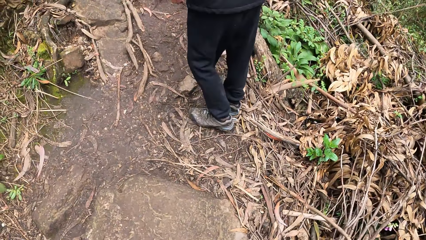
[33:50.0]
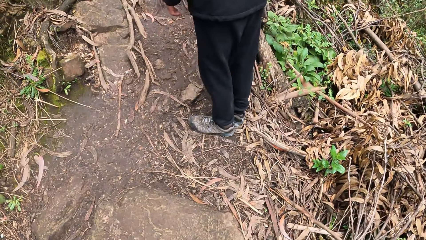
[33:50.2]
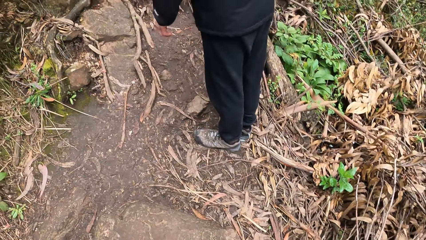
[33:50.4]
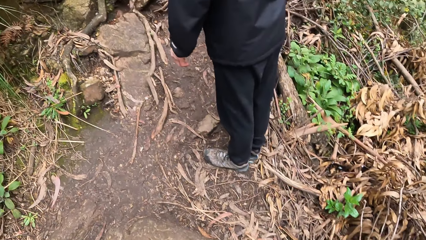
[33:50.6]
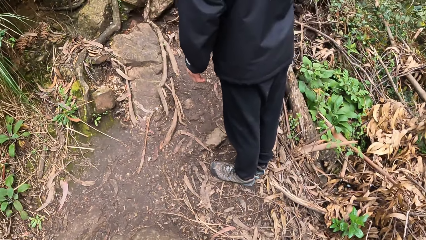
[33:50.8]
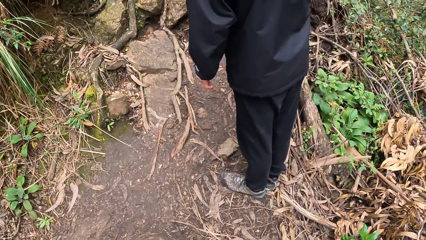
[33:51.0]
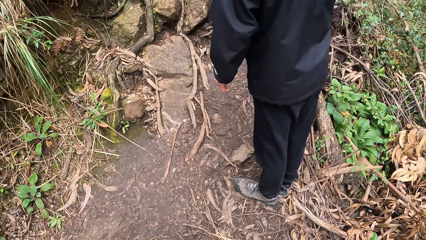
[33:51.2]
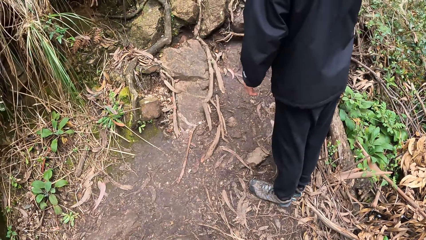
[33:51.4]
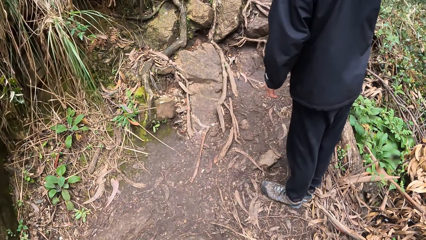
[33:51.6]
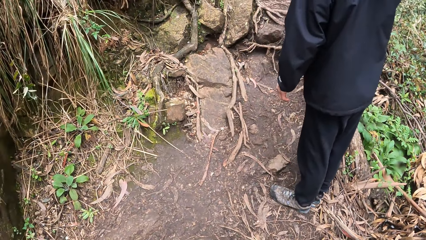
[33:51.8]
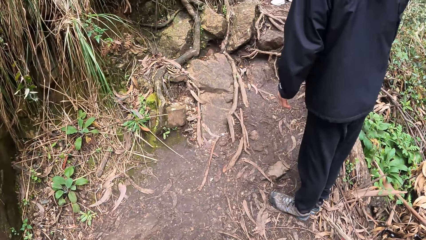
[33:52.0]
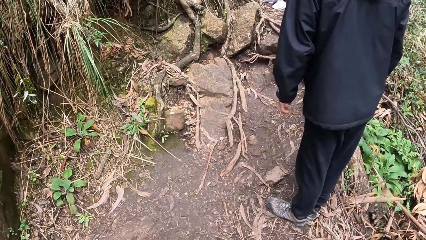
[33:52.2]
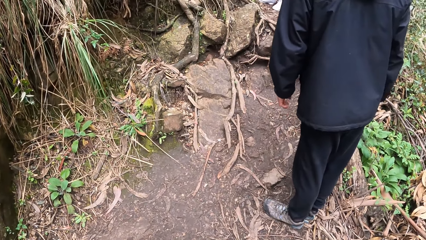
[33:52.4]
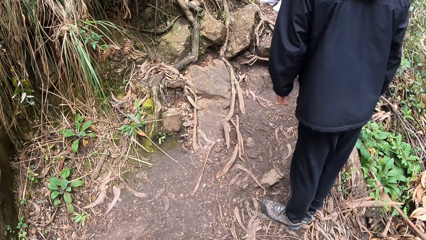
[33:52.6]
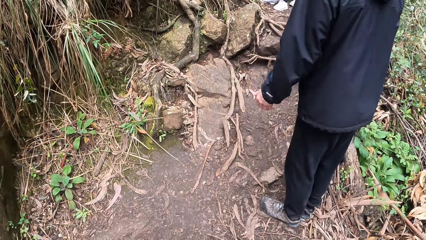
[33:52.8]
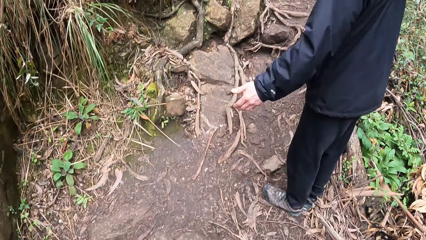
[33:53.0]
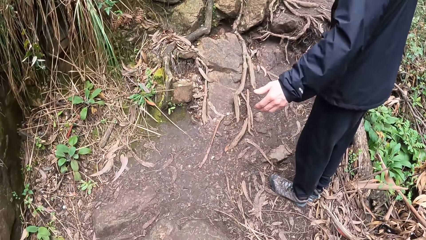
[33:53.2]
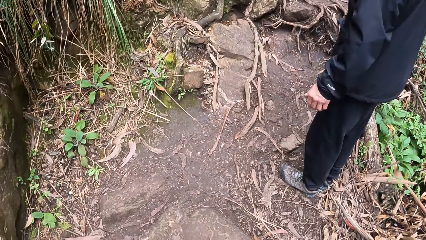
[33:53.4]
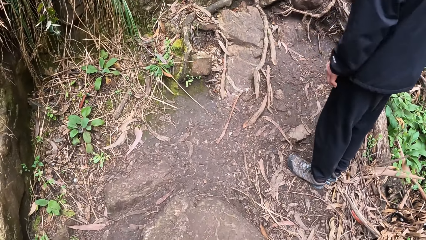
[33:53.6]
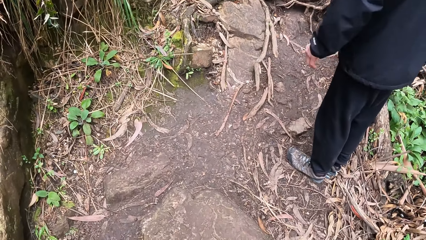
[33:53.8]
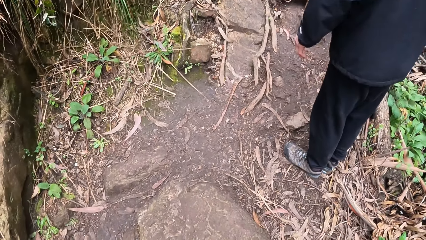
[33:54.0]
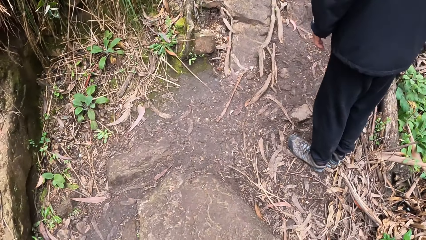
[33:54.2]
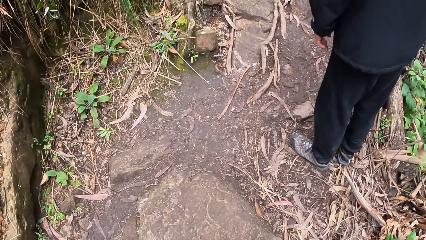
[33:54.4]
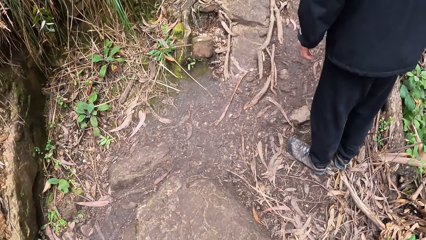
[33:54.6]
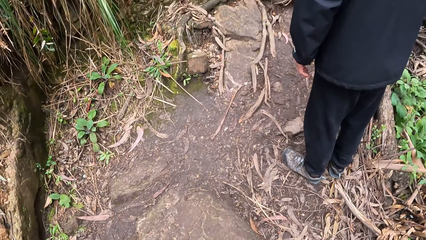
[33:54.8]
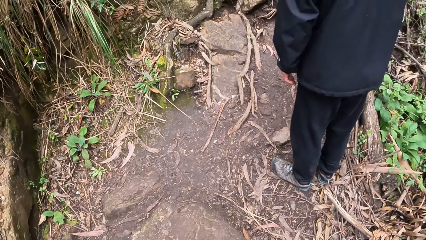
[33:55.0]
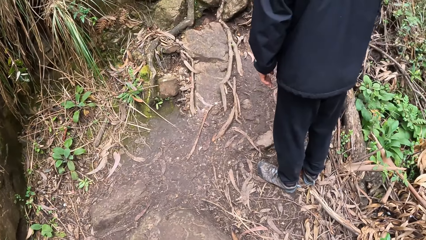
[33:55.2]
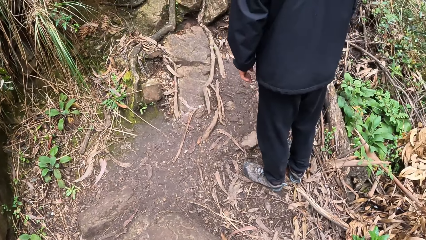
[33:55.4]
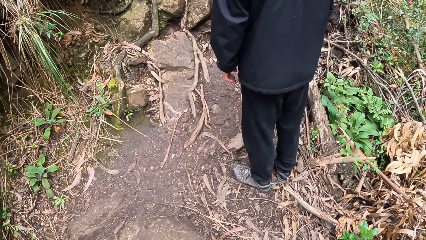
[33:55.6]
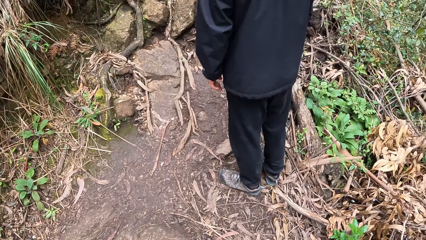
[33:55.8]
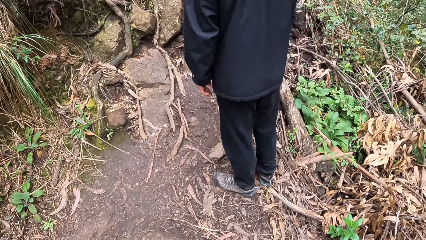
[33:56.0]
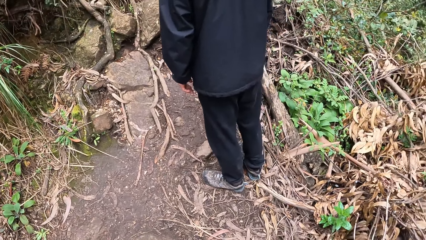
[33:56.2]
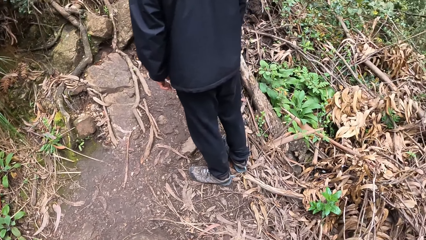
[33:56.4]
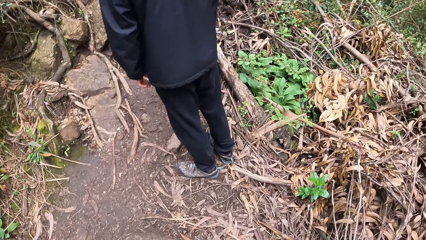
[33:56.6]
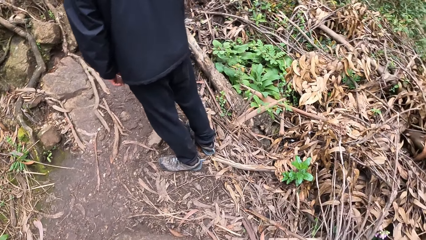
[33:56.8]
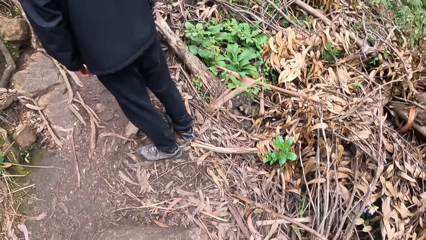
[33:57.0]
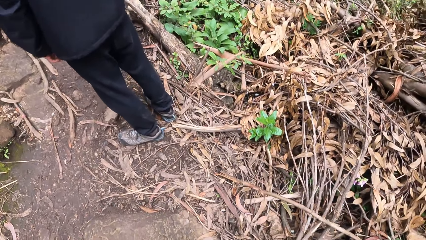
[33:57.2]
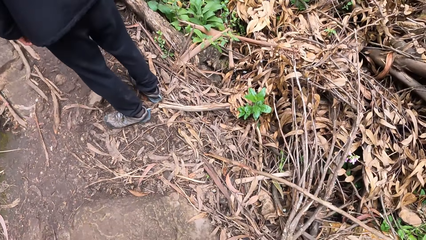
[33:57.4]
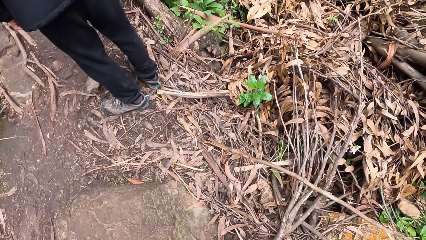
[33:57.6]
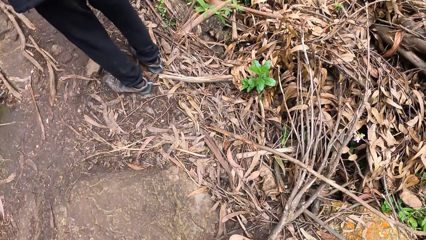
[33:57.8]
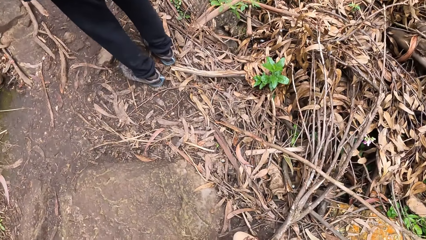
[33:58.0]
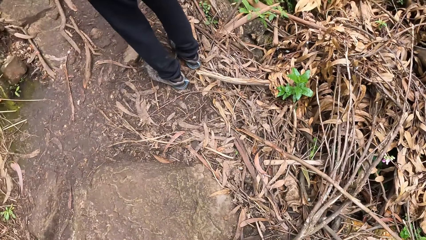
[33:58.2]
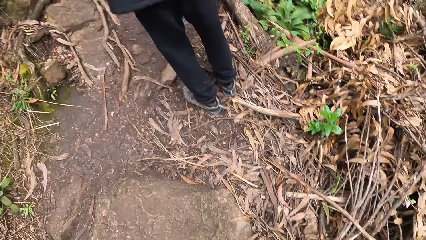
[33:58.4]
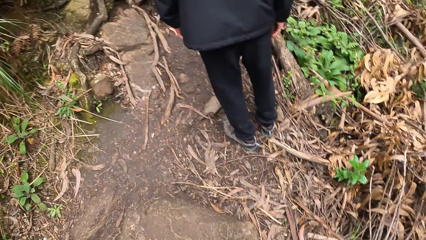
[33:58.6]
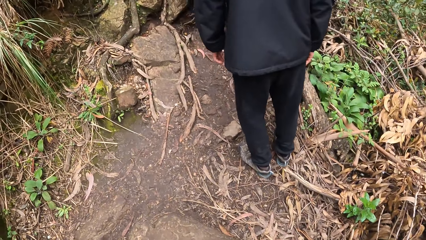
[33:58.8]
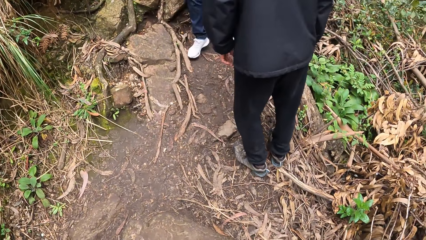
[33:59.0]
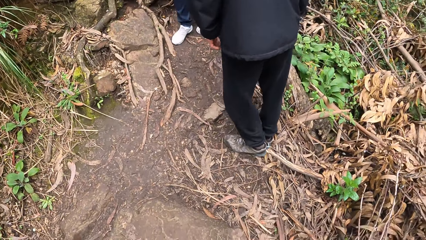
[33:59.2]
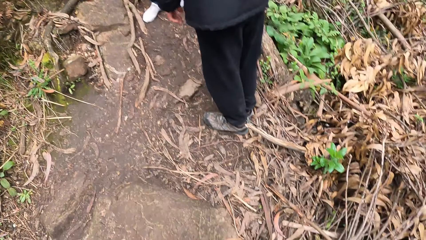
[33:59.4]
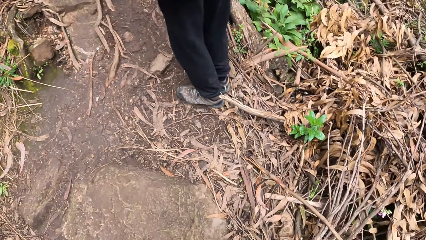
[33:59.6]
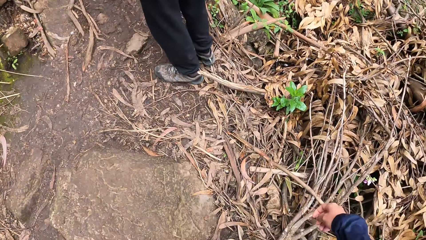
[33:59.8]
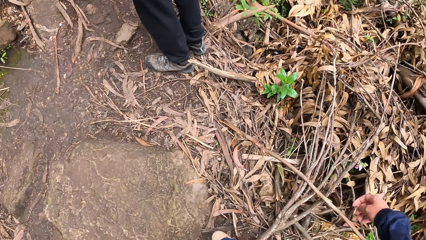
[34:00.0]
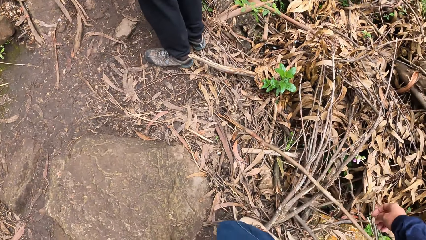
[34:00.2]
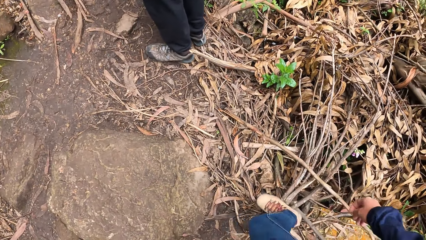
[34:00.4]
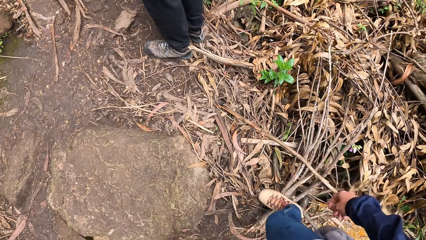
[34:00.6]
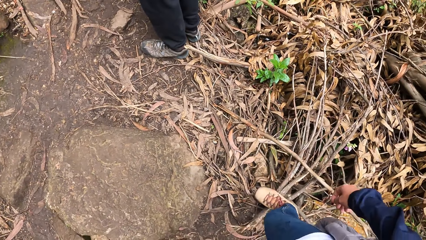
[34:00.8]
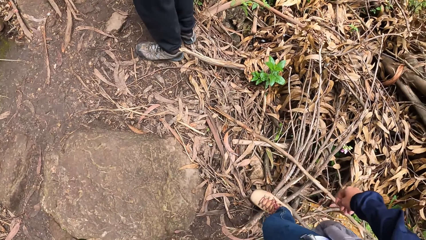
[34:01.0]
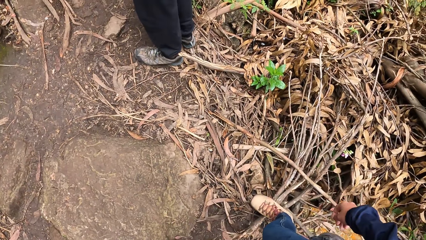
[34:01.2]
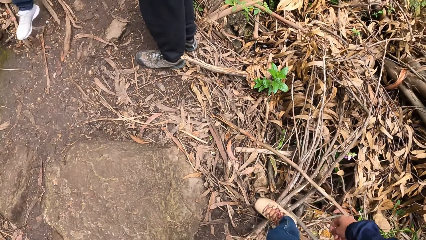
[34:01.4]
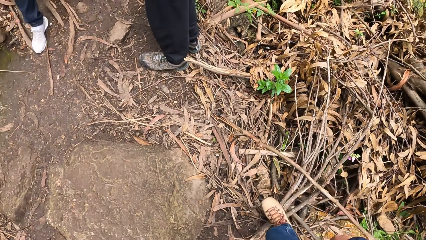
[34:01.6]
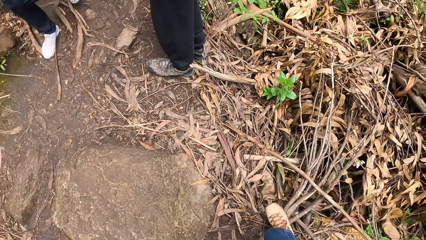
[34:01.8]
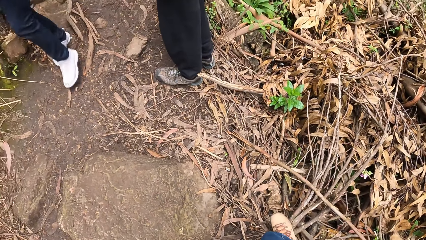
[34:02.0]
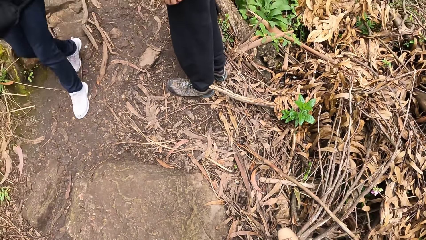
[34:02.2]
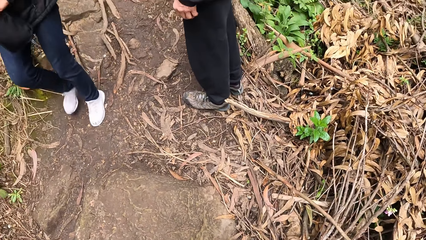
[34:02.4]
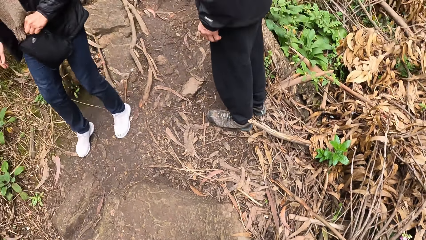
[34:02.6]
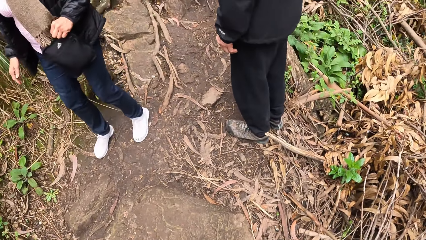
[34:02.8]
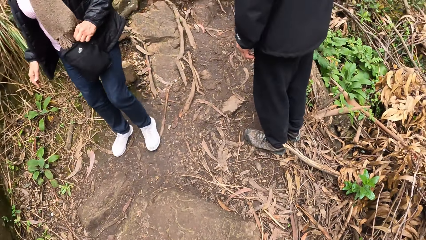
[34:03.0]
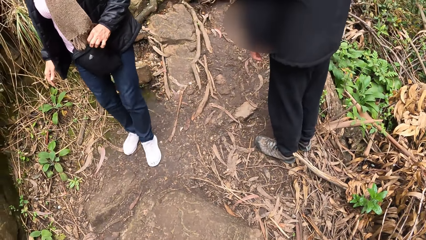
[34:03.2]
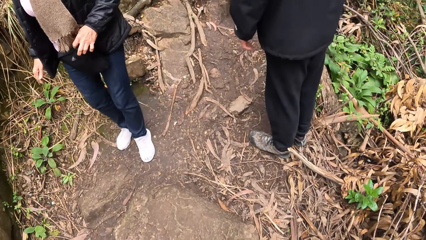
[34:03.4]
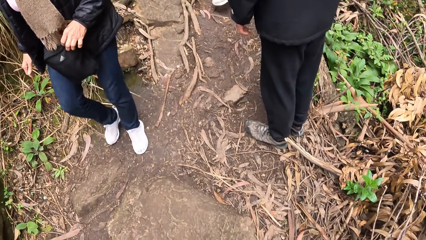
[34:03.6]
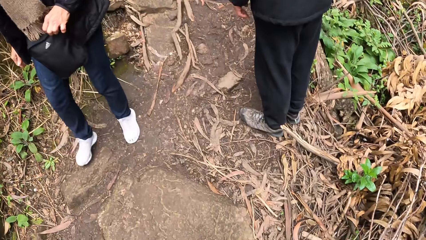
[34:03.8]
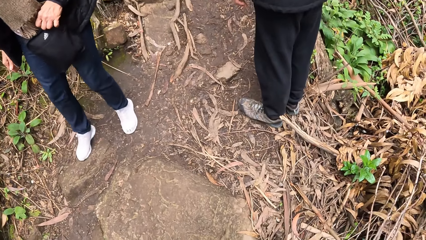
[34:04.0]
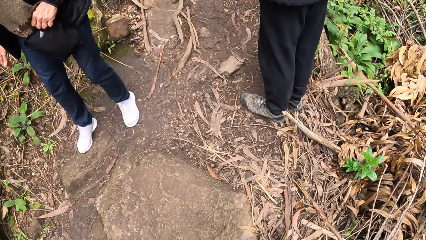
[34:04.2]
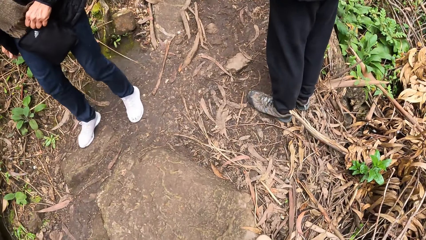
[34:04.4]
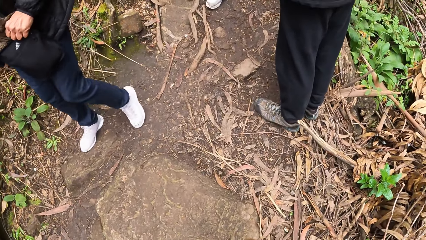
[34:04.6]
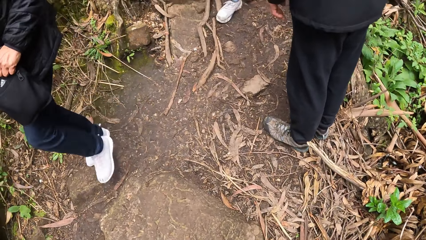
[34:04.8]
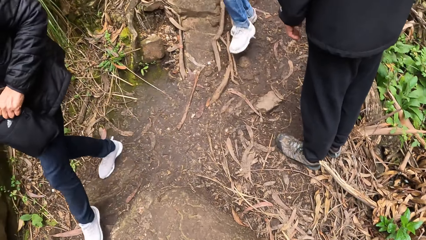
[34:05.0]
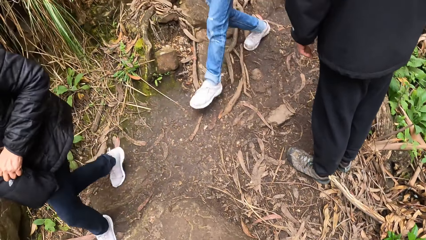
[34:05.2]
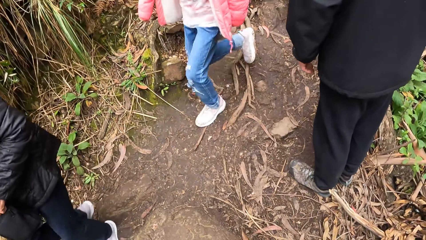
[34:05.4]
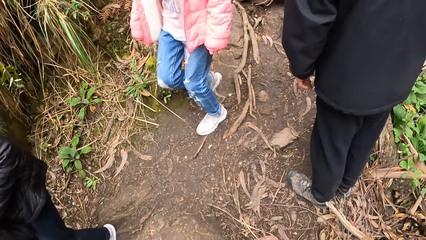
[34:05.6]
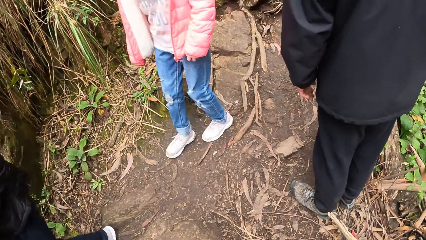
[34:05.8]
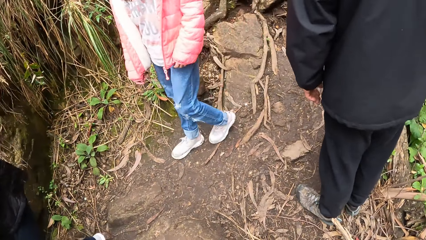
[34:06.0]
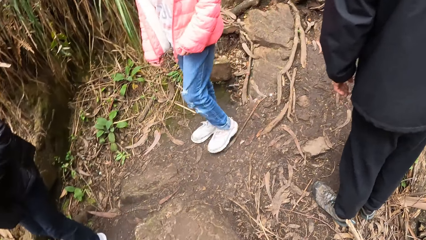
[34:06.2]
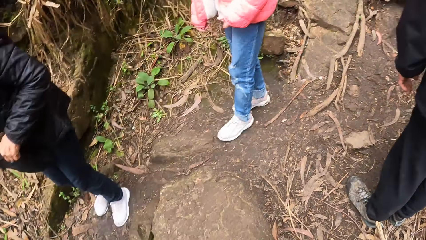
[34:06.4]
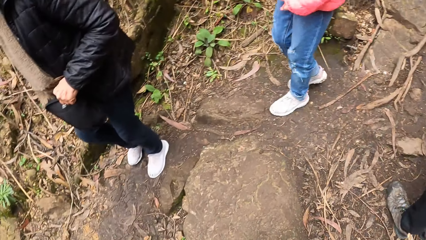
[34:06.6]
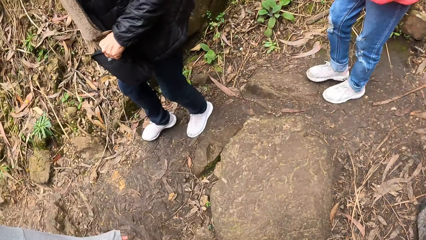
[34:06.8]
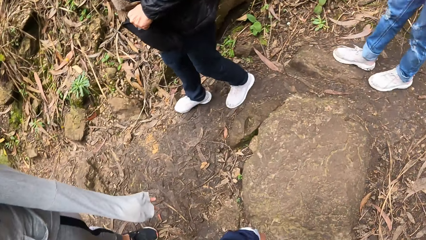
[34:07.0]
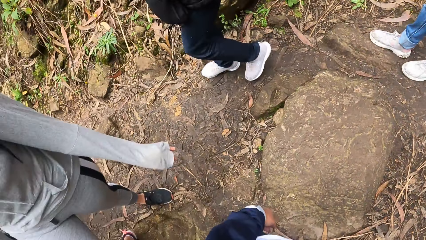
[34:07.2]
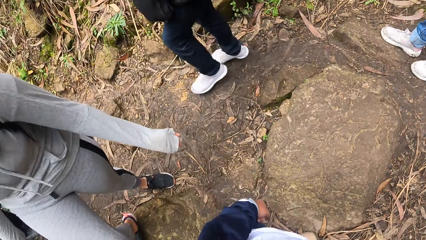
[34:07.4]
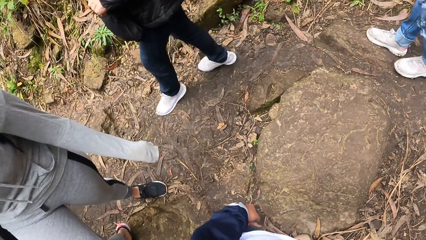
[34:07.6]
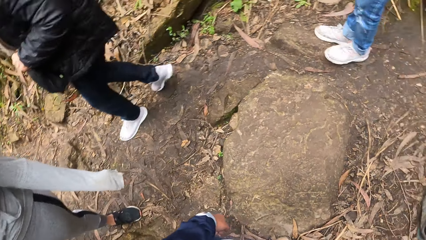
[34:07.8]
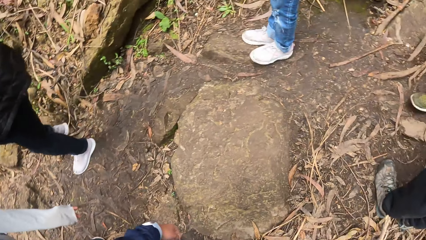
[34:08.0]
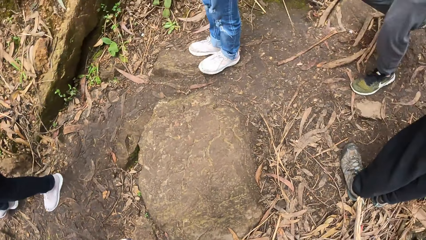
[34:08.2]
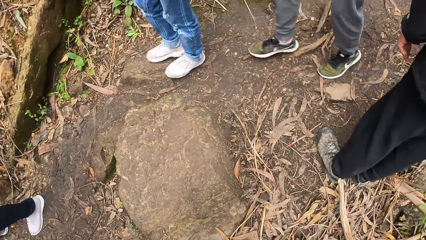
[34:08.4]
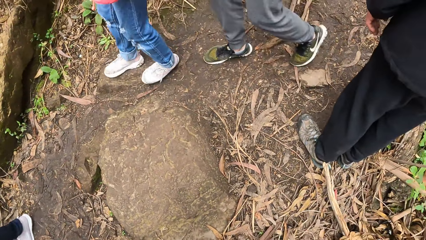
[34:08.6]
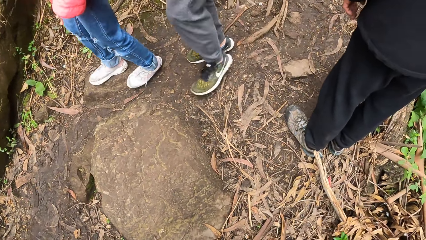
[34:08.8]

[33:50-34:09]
The camera wearer turns to the side. A person swings hands around. The camera wearer turns to the side and steps on a twig. A woman walks past the camera wearer. Another woman walks past the camera wearer. The camera wearer turns to the side.
